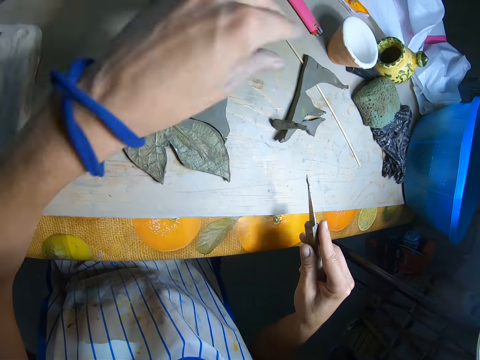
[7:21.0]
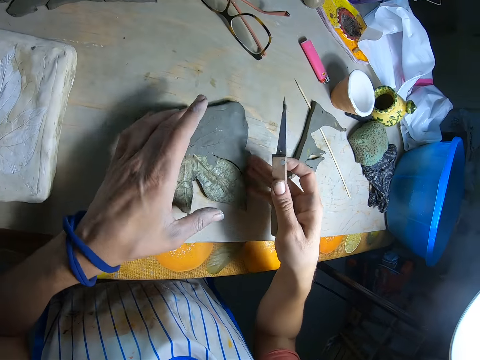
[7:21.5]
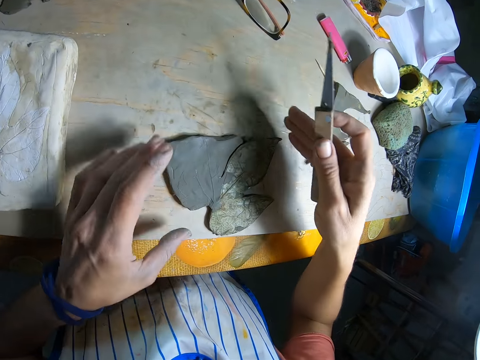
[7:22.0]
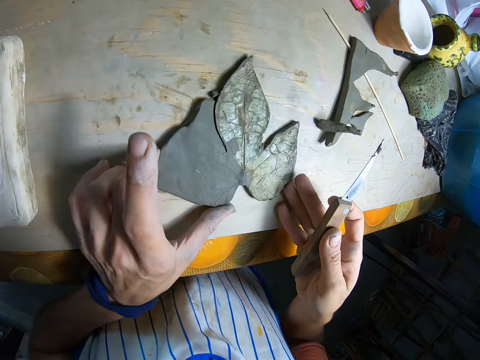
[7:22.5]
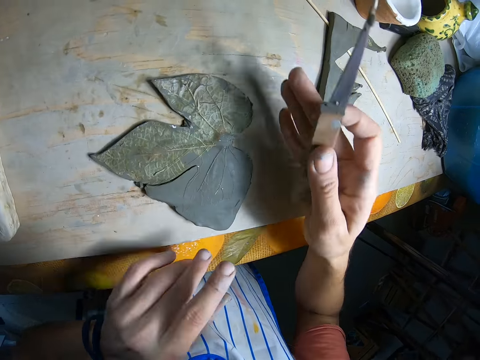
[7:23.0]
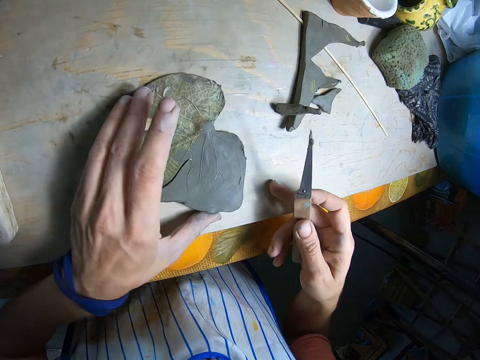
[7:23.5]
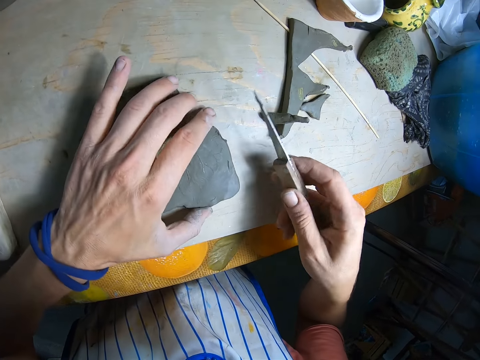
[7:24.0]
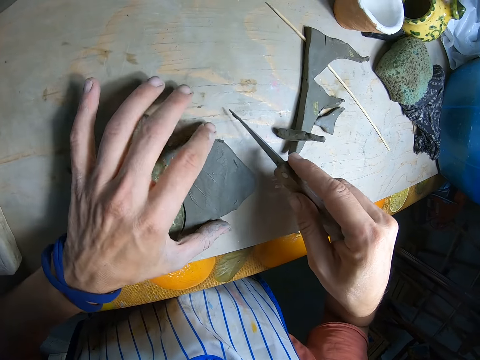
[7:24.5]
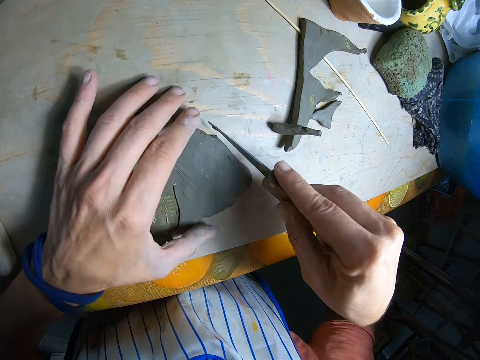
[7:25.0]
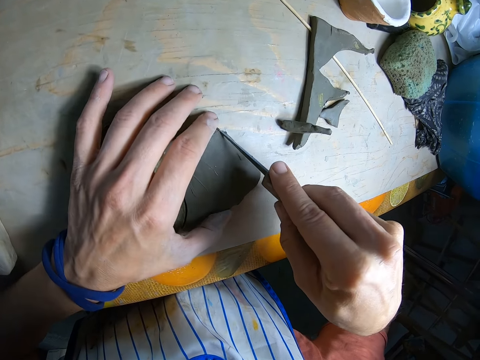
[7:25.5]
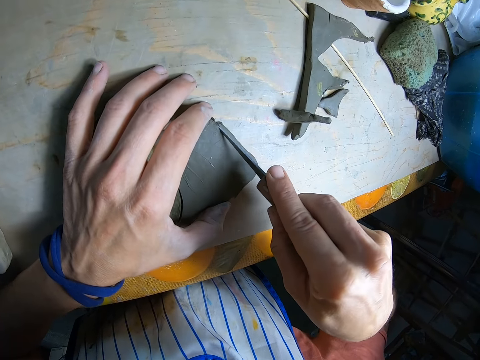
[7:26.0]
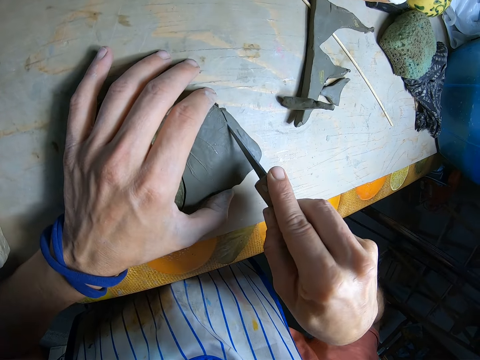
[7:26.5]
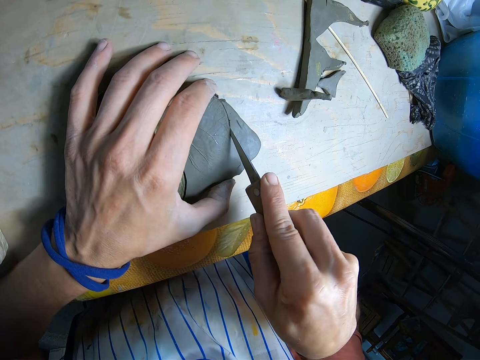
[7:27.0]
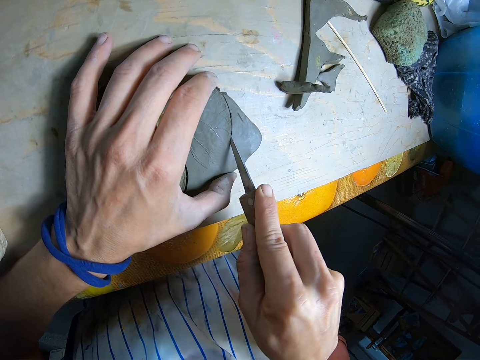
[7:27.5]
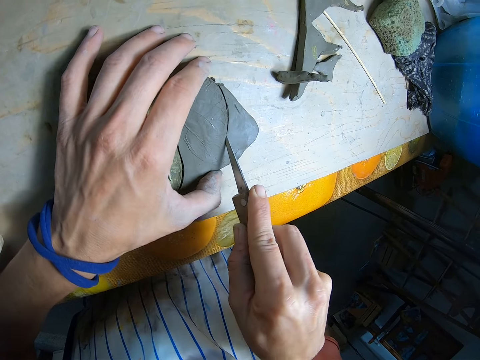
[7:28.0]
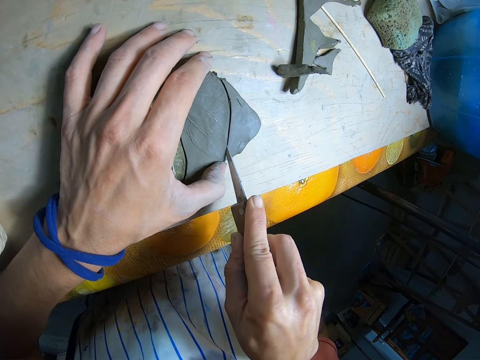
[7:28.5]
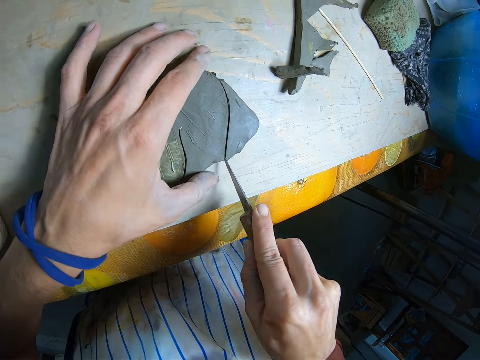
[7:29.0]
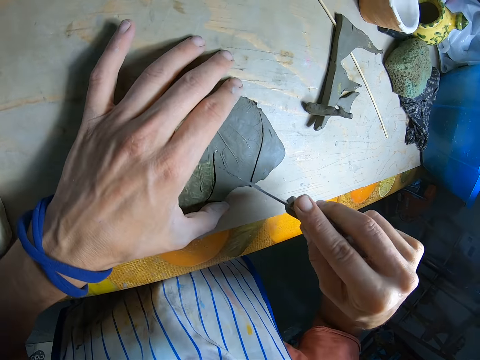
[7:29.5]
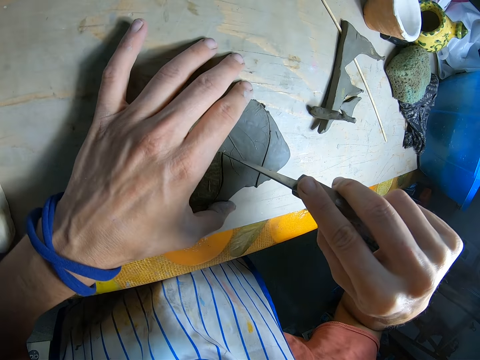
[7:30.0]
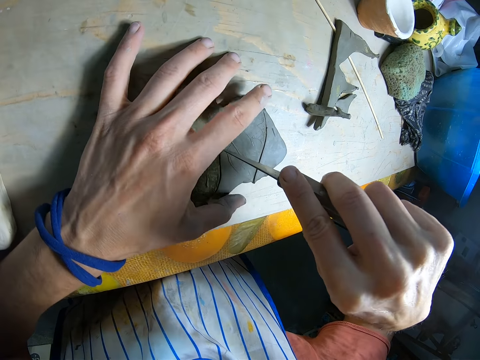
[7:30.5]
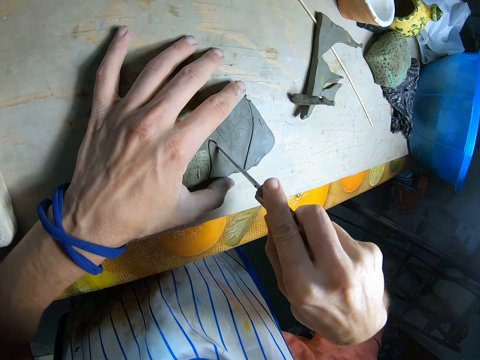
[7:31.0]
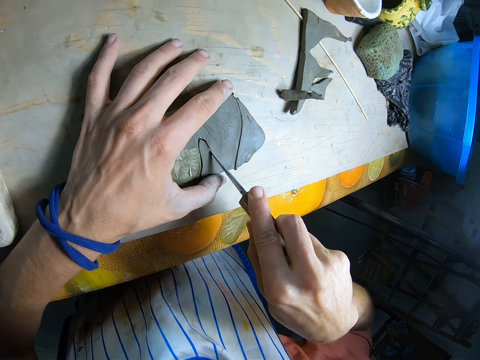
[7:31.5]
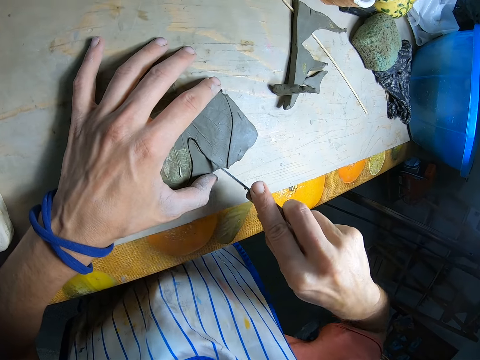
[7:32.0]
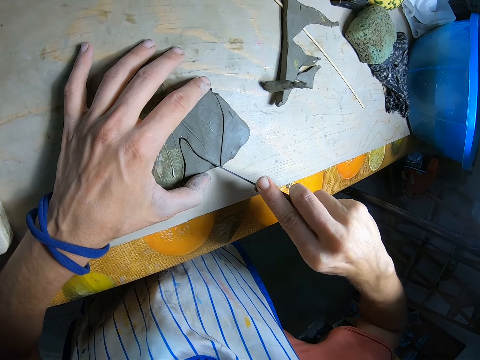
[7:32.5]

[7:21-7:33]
The camera wearer removes a piece of mold or polymer clay from the potter's knife with his left hand. He drops the piece of mold in his left hand on the table. He turns the mold with both hands. He turns the mold with his left hand. He turns the mold with both hands. He turns the mold with his left hand. He pushes the mold with his right hand. He turns the mold with his left hand. He holds the polymer clay. He cuts through the mold with the potter's knife in his right hand.

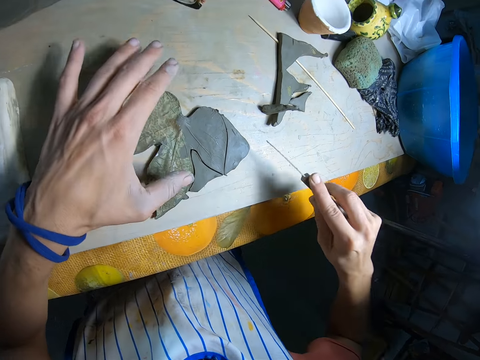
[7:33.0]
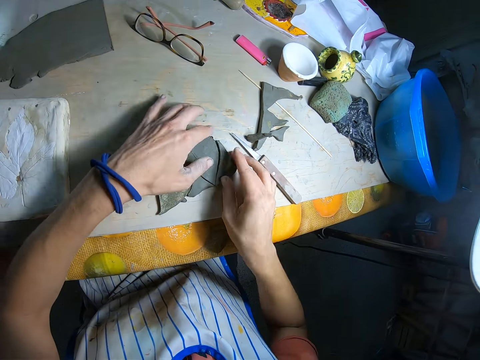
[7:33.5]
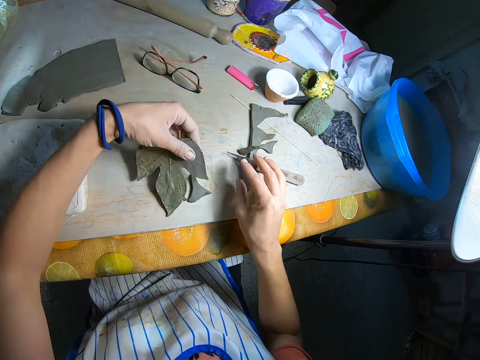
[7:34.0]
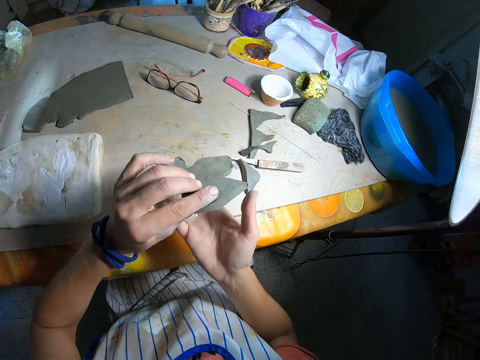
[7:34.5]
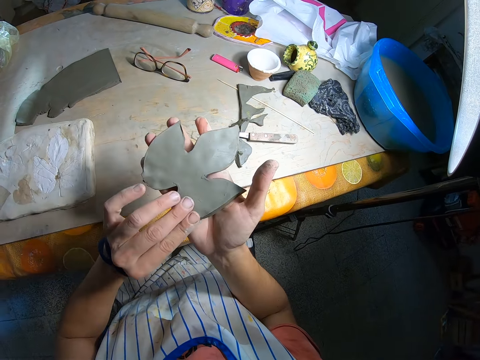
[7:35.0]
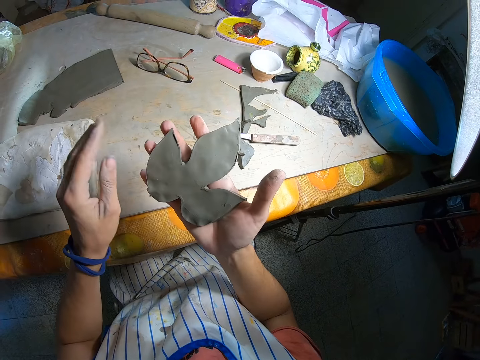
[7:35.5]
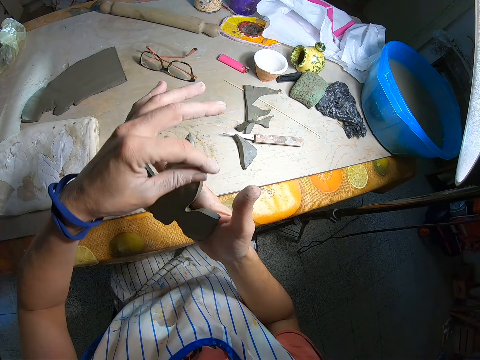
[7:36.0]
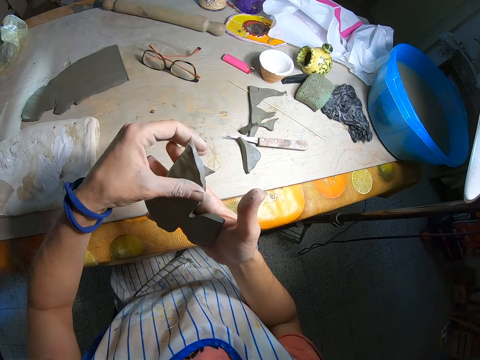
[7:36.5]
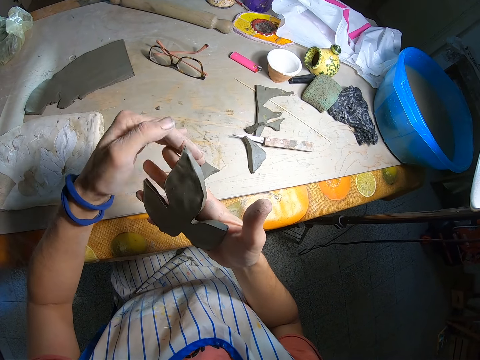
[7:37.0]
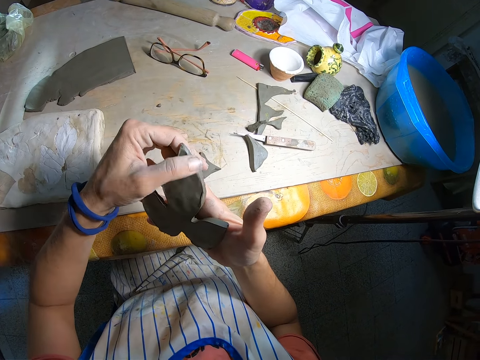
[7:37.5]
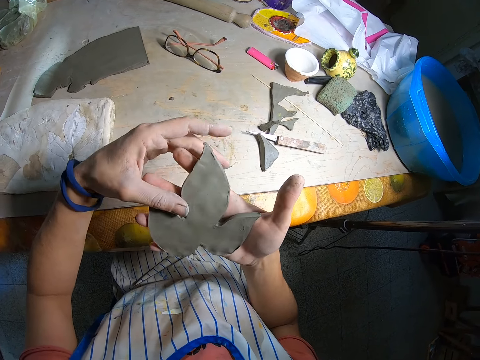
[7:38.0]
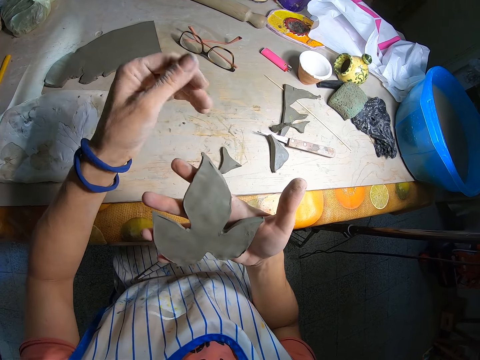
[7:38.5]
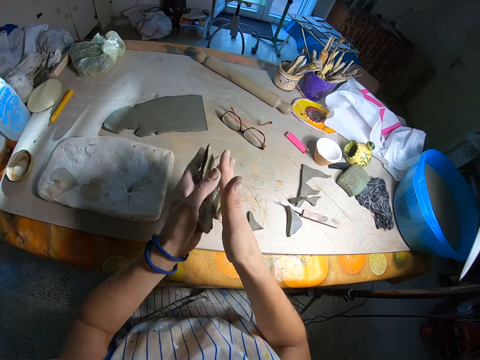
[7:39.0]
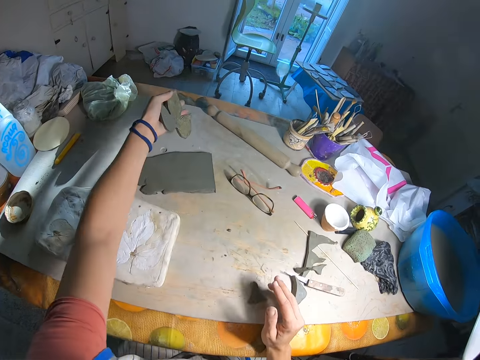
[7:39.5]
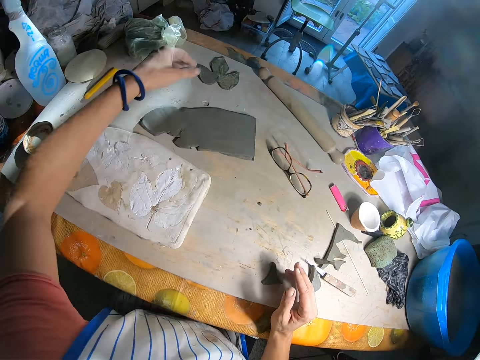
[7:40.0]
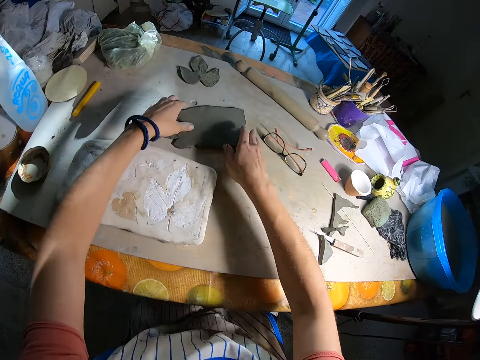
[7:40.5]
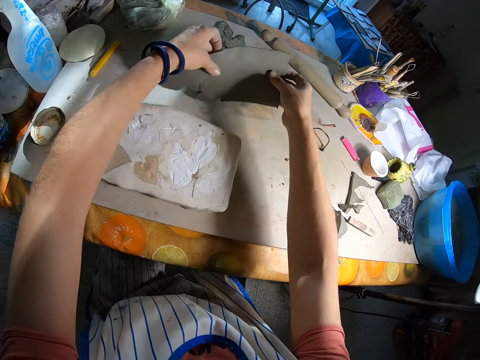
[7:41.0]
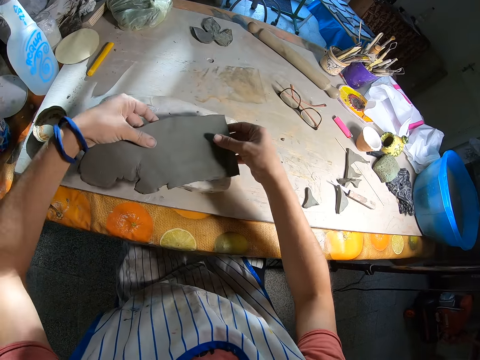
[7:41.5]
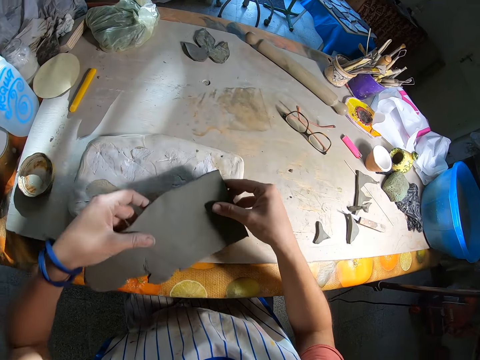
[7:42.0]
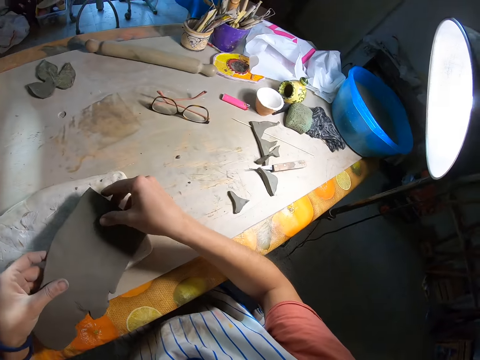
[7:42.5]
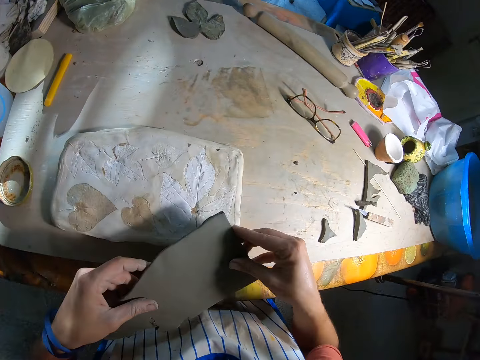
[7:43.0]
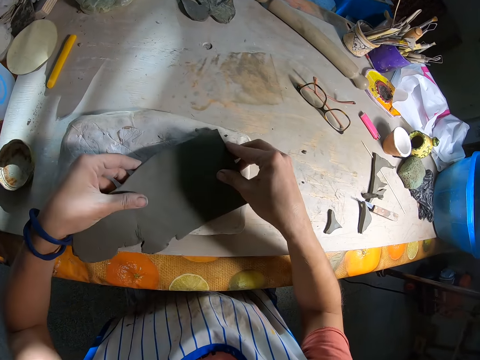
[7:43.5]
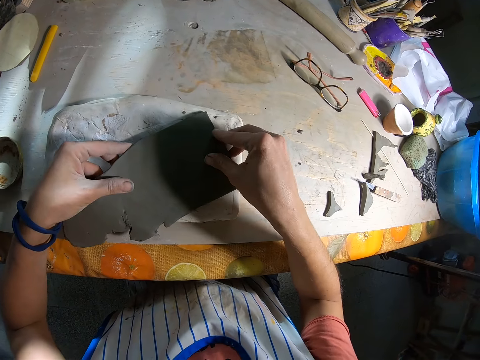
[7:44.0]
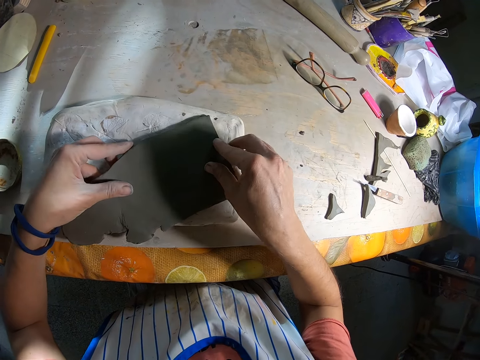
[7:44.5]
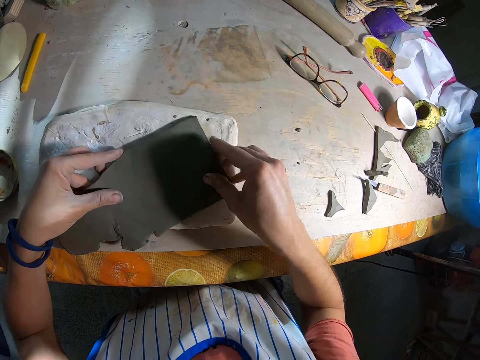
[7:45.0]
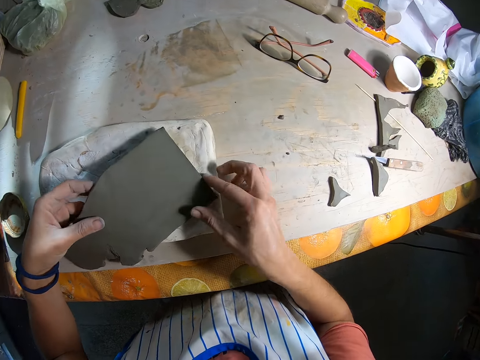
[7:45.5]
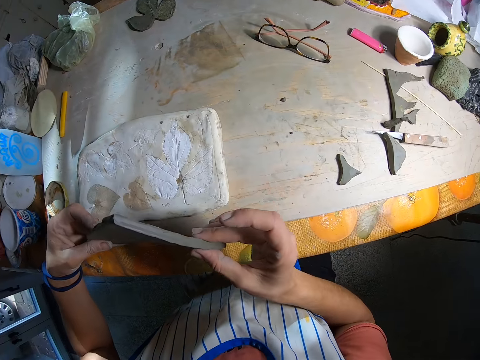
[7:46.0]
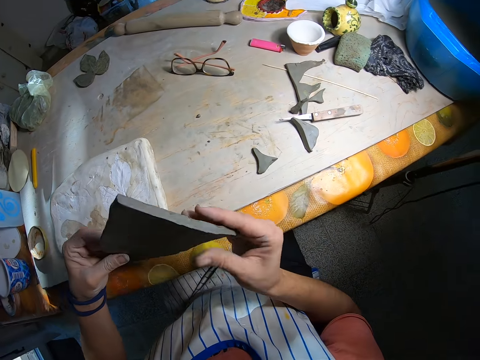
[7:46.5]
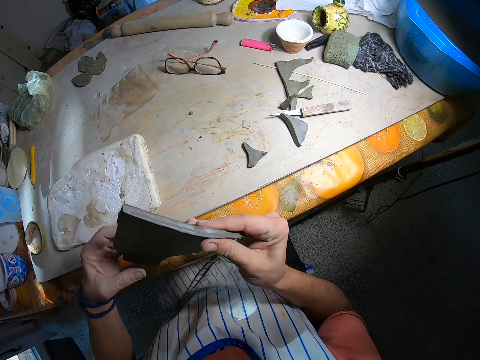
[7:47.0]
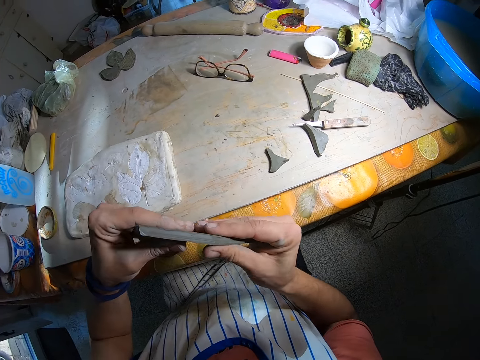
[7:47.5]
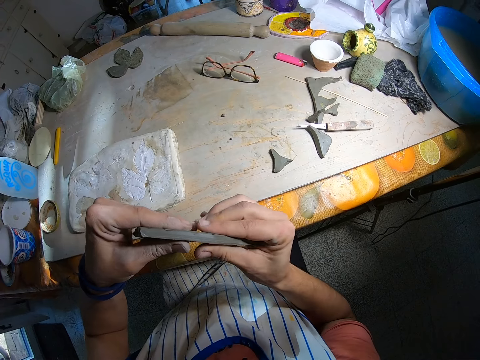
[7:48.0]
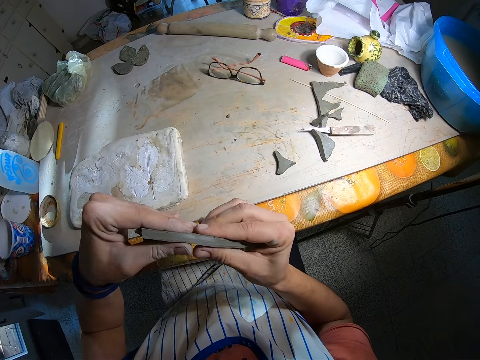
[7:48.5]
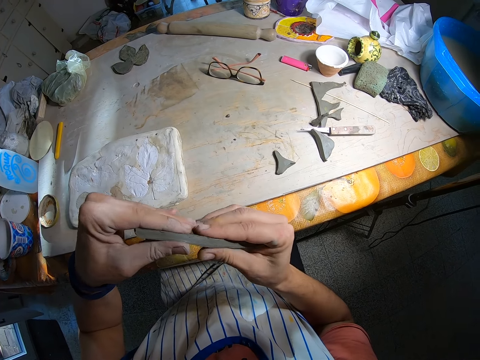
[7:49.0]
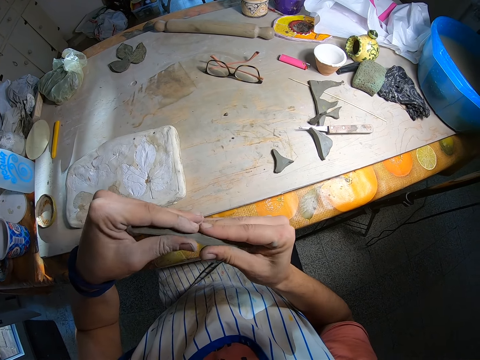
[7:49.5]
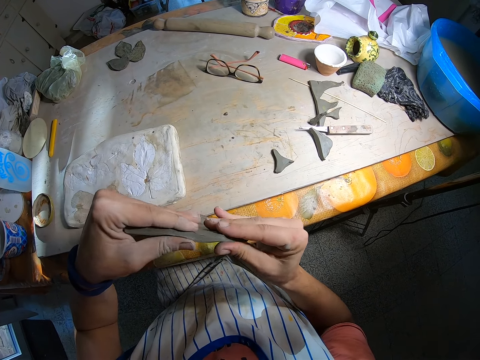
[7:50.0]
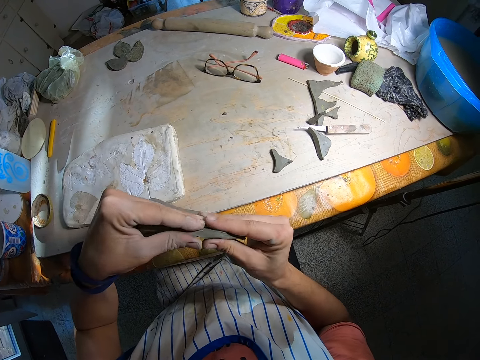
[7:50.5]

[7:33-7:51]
The camera wearer removes a piece of the mold or polymer clay with his right hand. He pulls the mold up with his left hand. He places the mold in his right hand. He removes a piece of the mold with his left hand. He rubs the mold with his left hand. He fixes the polymer clay. He places the mold in his left hand. He places his right hand on the table. He places the mold in his left hand on the table. He picks the mold from the table with both hands. He places the mold in his hands on a board on the table. He raises the mold from the board on the table with his hands. He presses the mold with his right hand. He fixes the polymer clay. He presses the mold with both hands.
